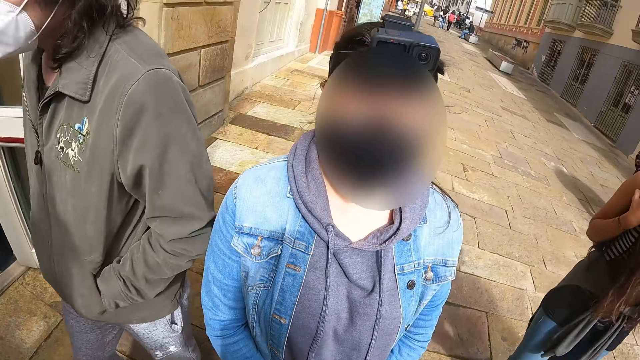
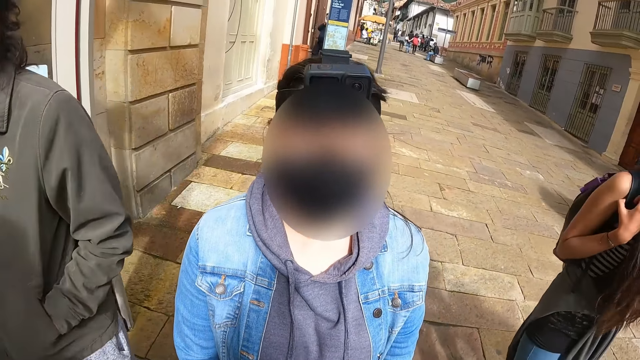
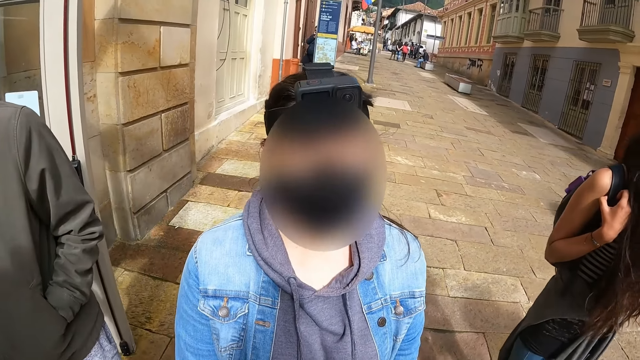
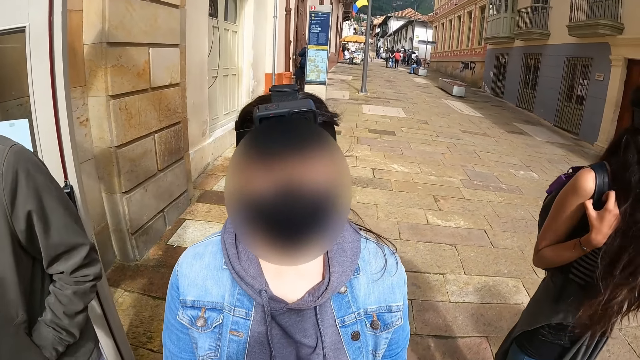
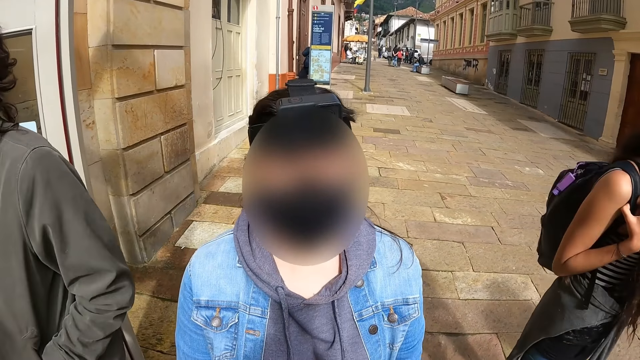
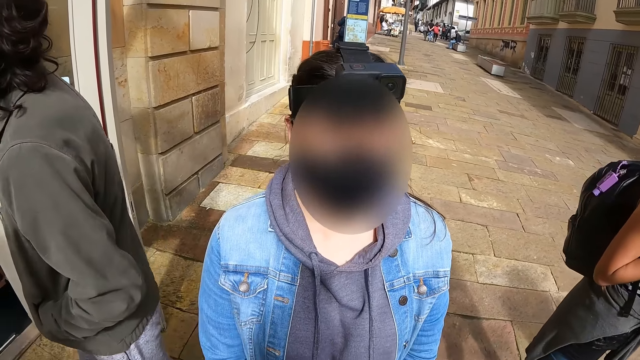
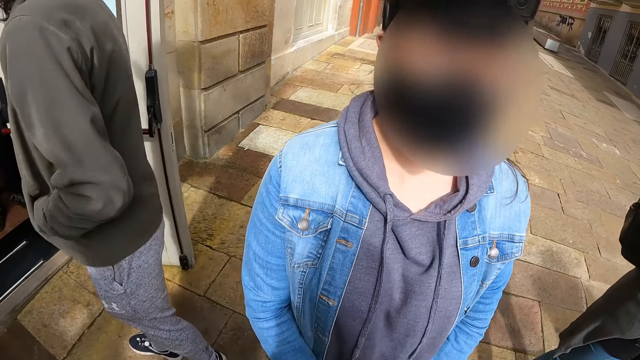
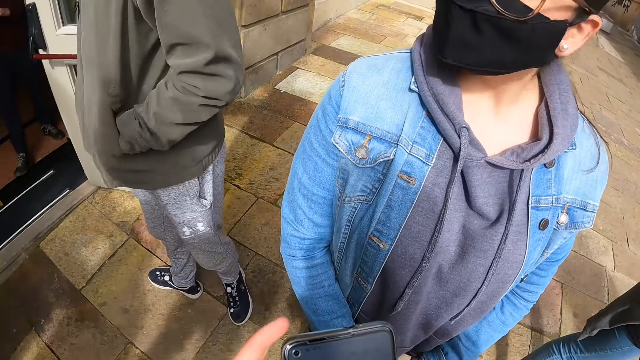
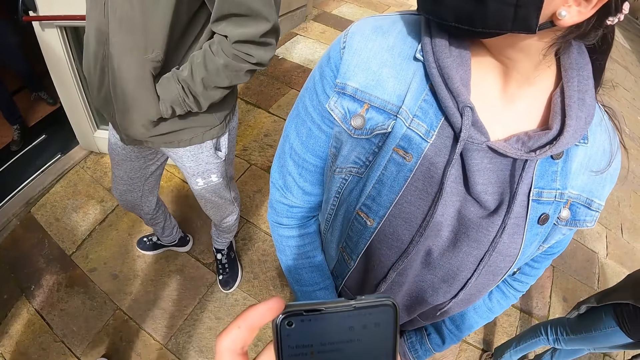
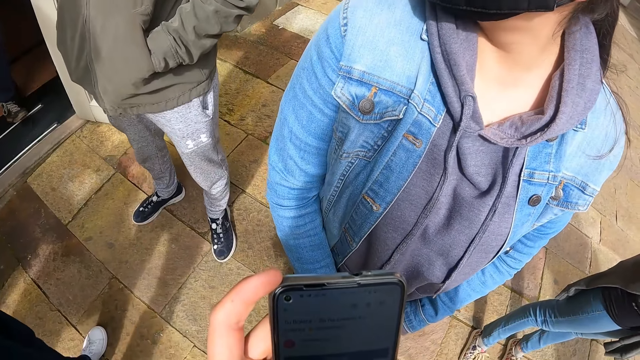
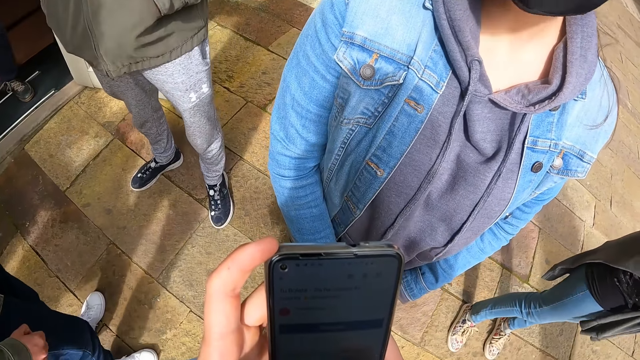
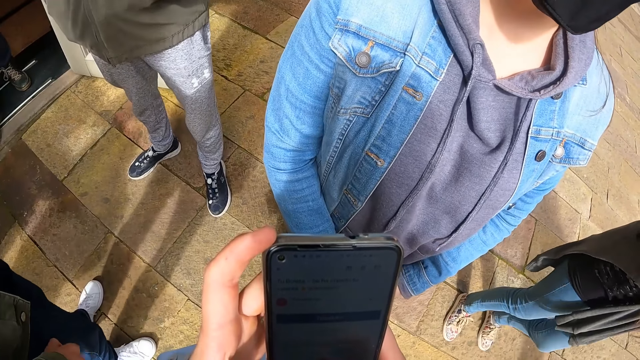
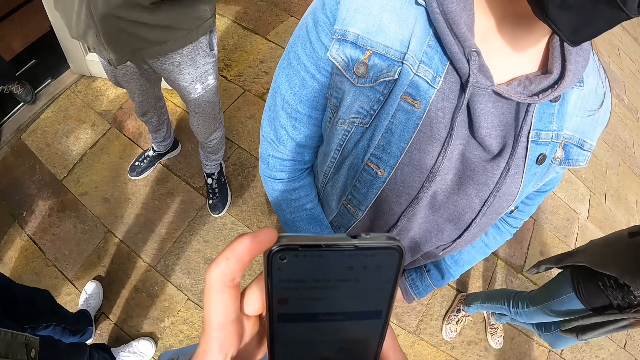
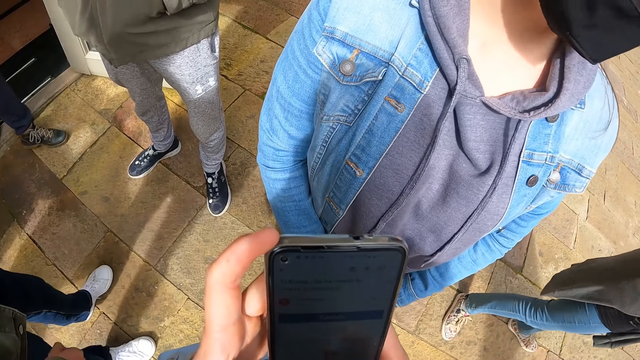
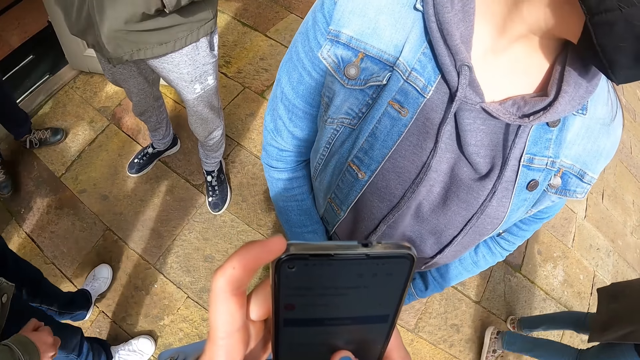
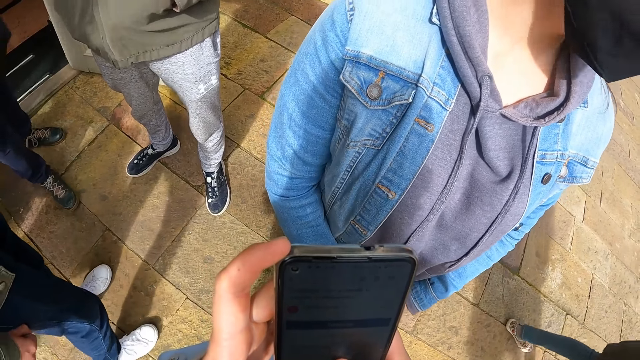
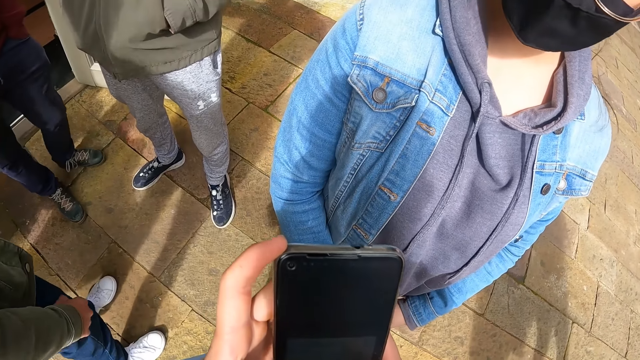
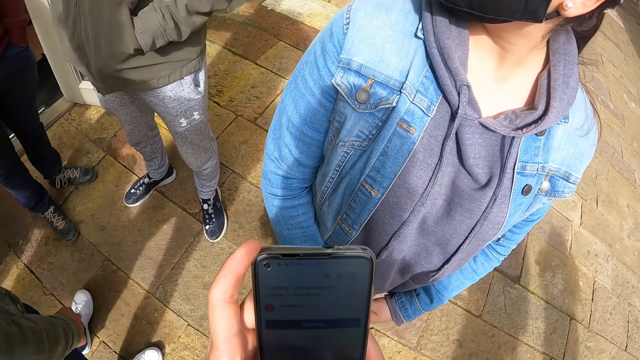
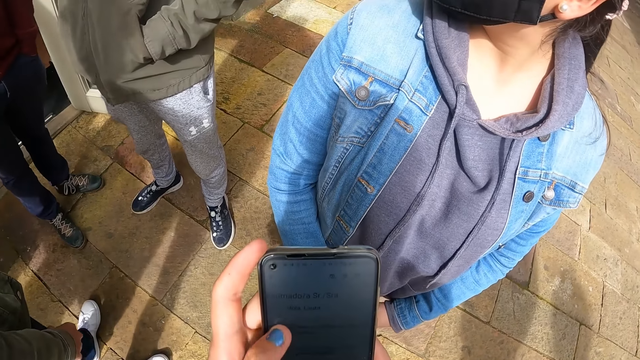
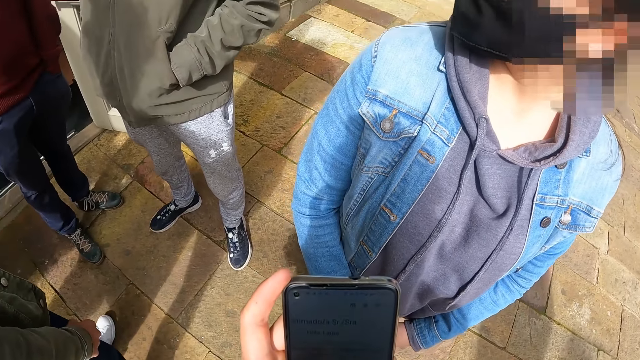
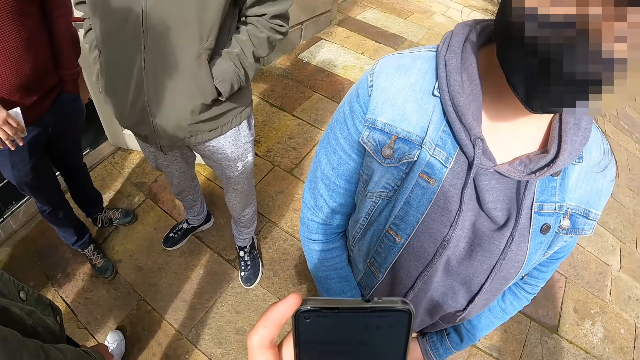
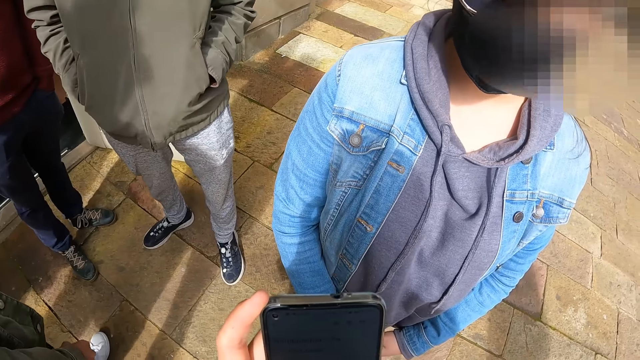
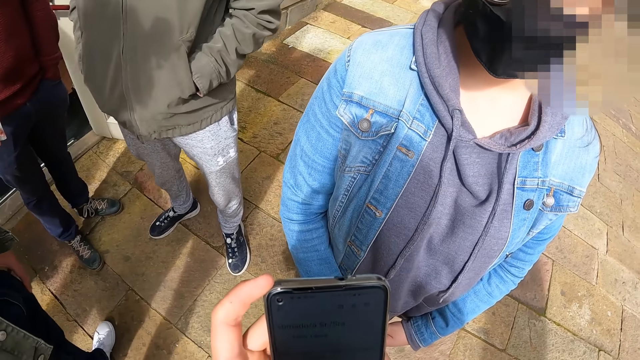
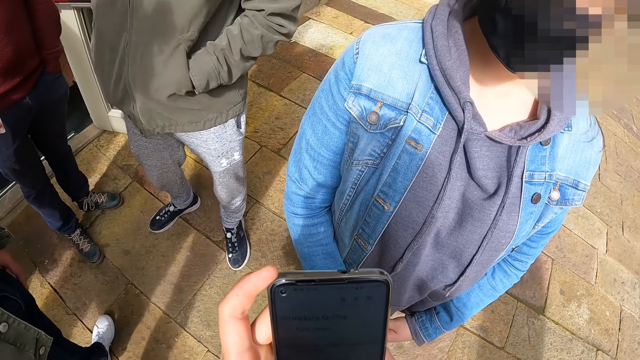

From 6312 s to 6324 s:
A woman talks to the camera wearer. The camera wearer looks around. They look at the phone. They dial the mobile phone. They scroll the phone.

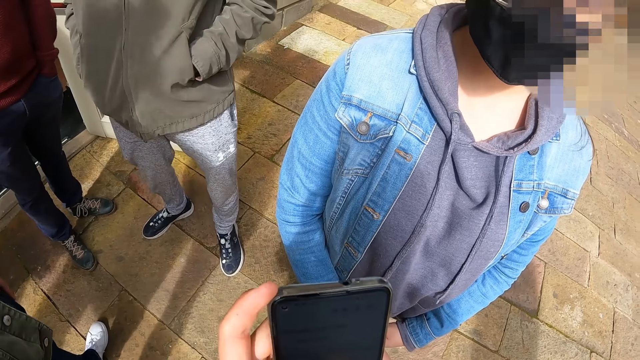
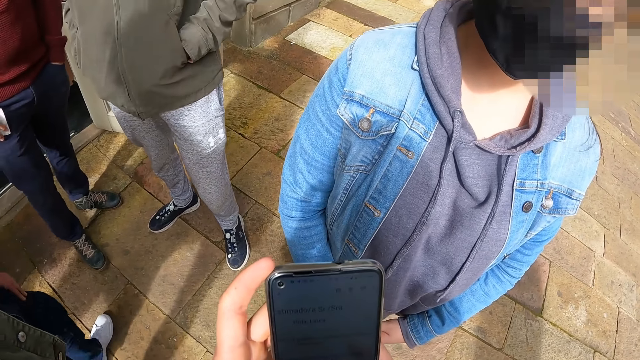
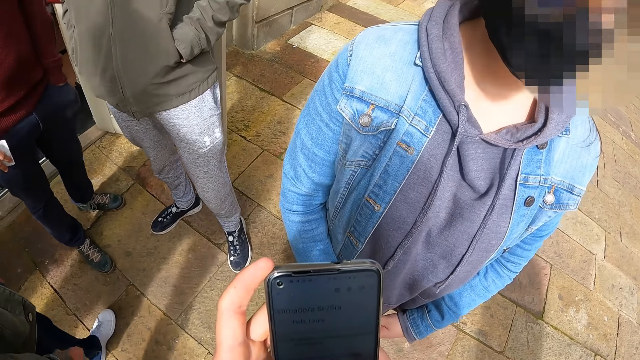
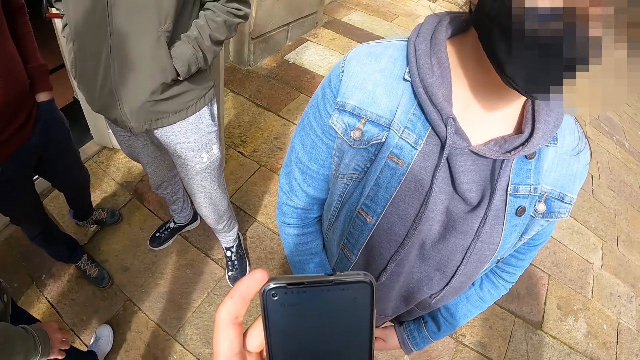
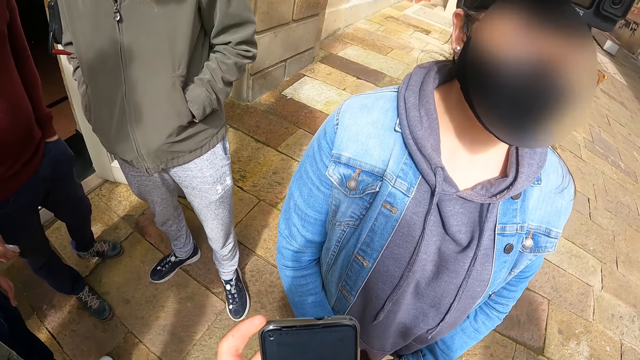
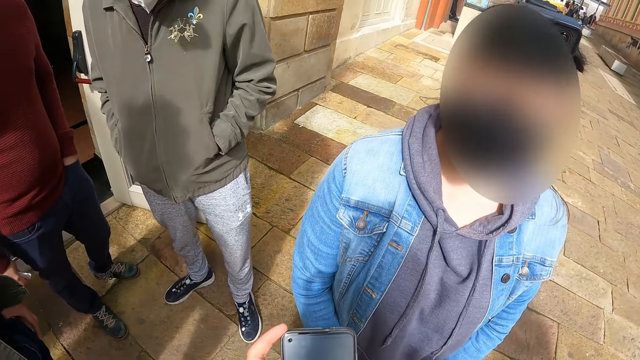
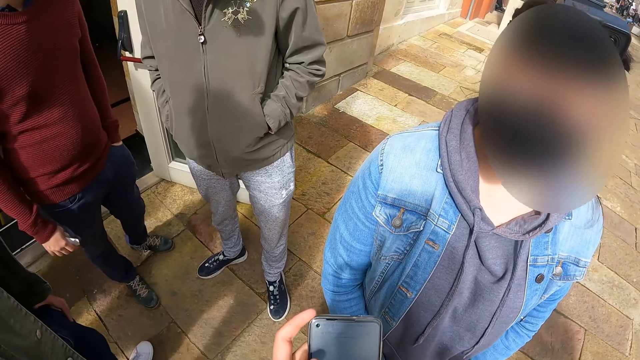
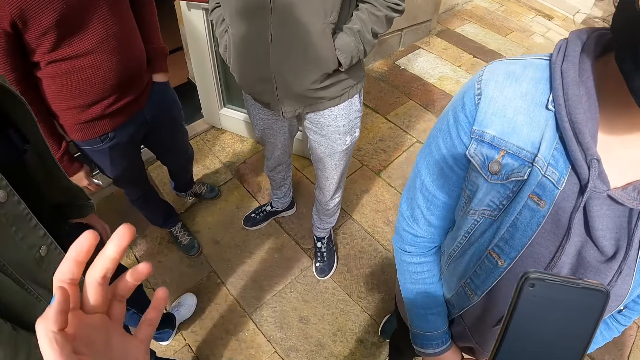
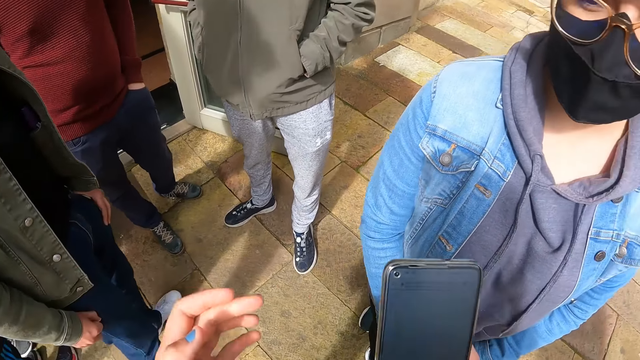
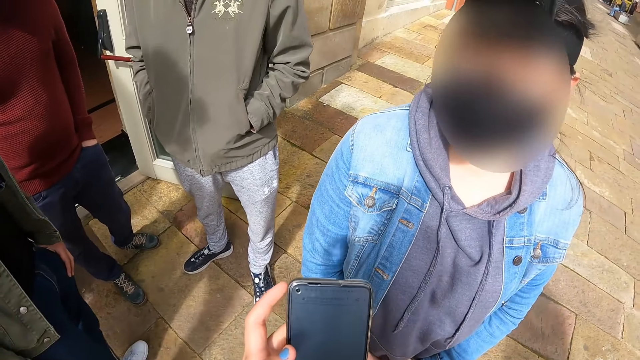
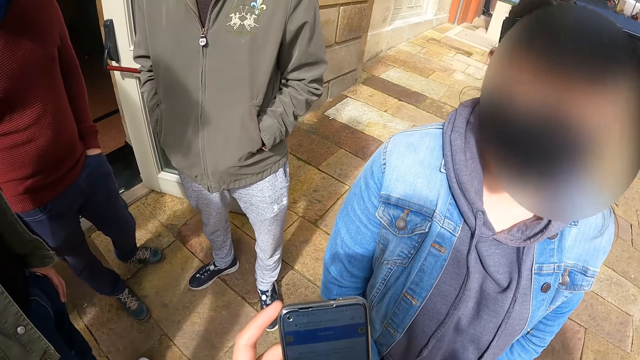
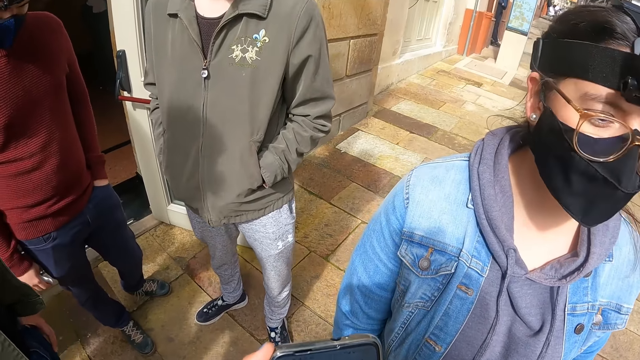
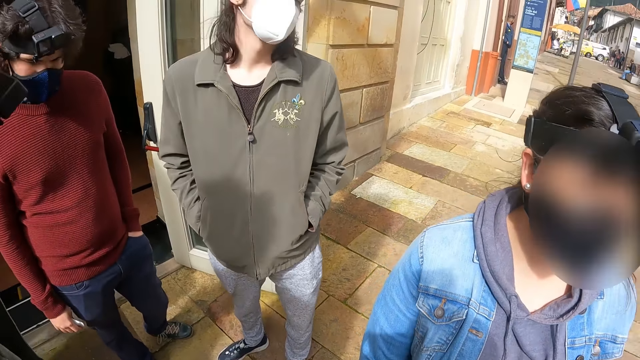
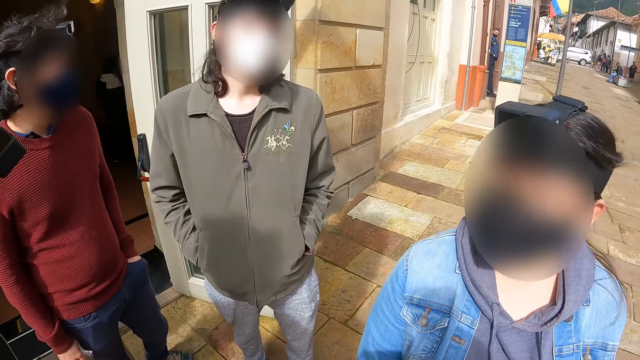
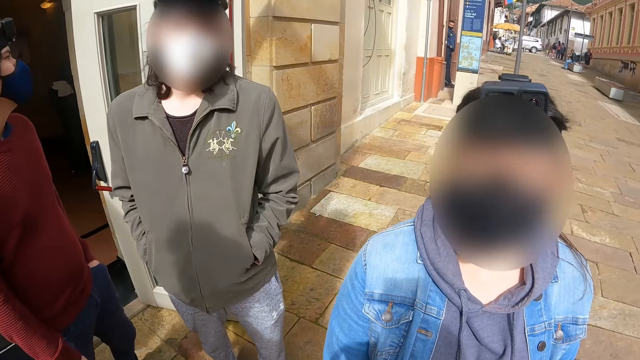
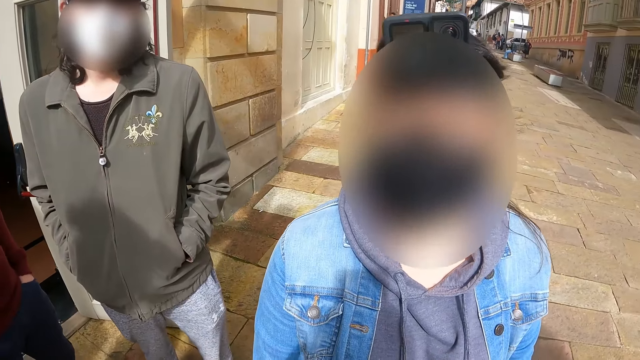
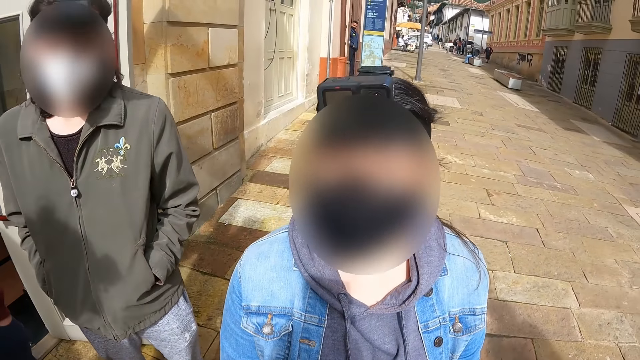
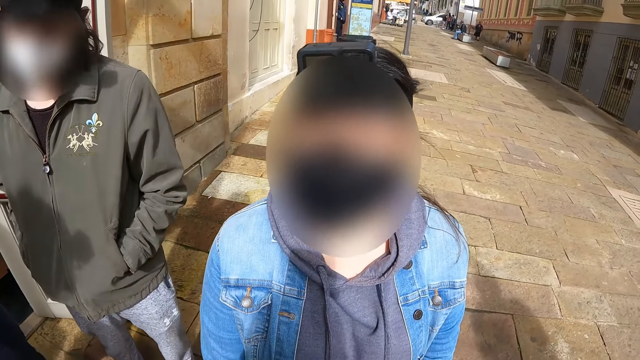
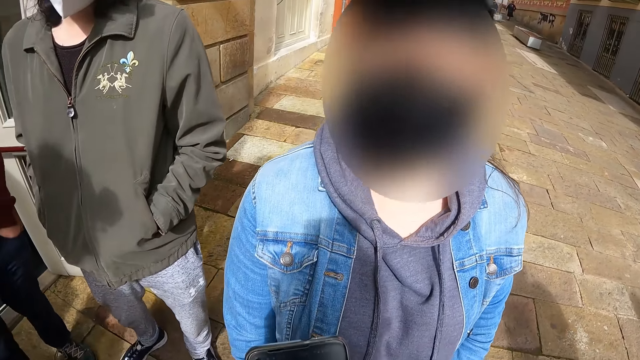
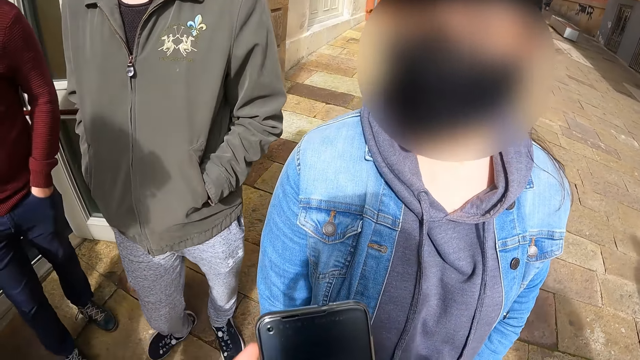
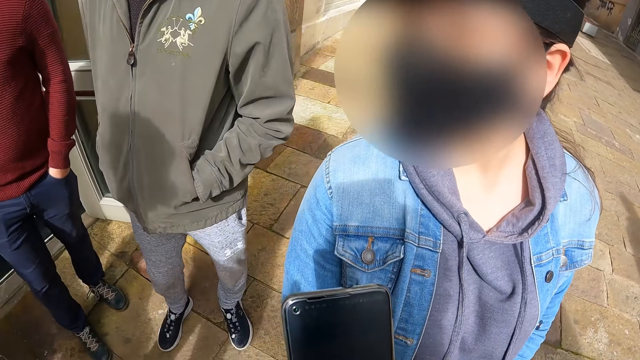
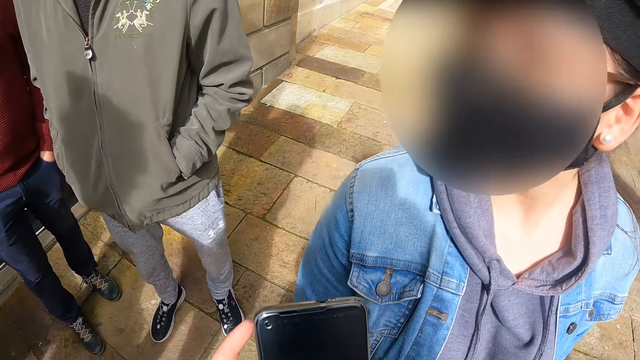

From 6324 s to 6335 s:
The camera wearer looks at the phone. They raise the left hand and hold the phone. They look around. A woman looks at the camera wearer. The camera wearer dials the mobile phone.
